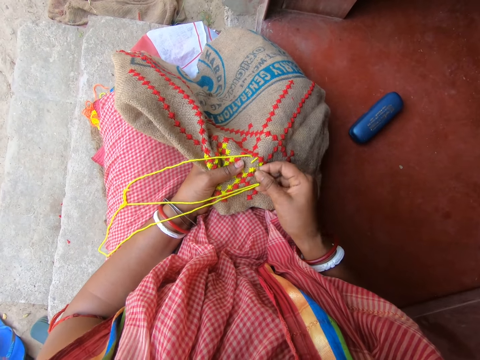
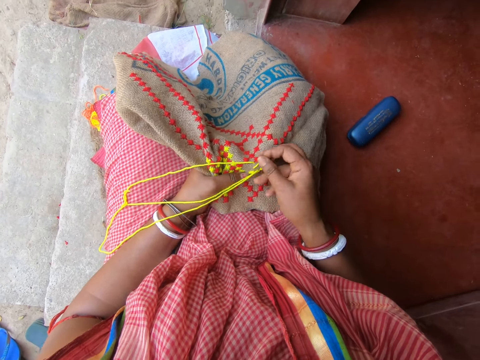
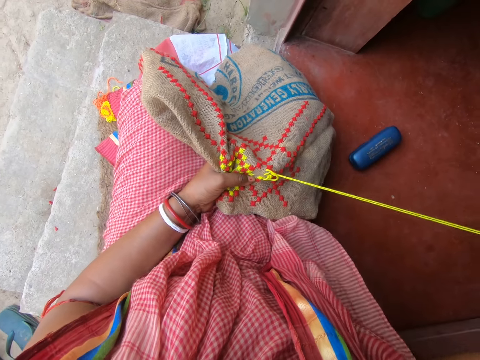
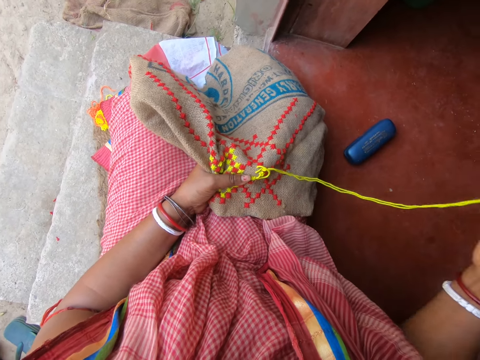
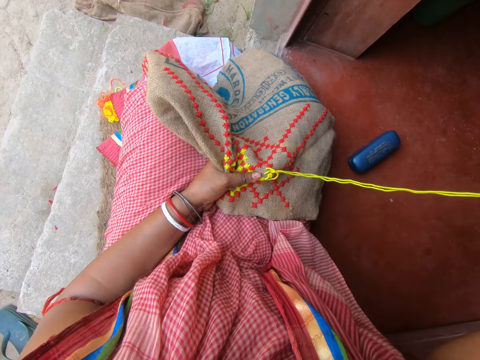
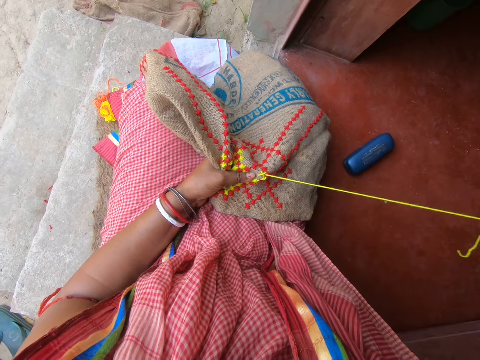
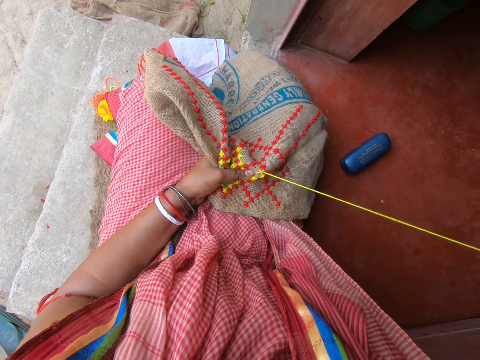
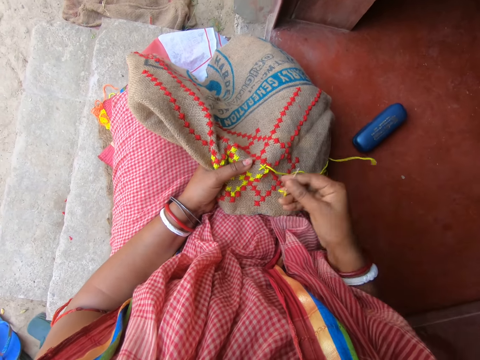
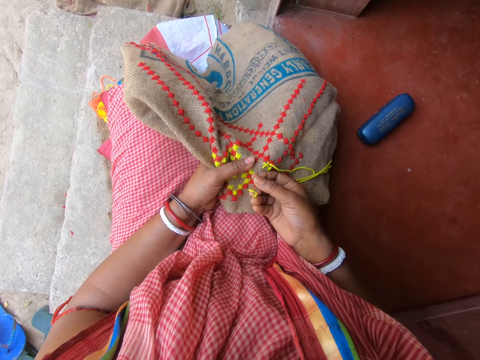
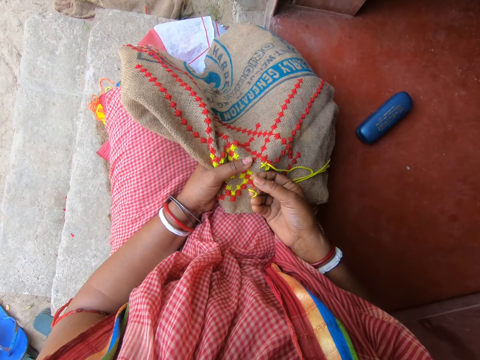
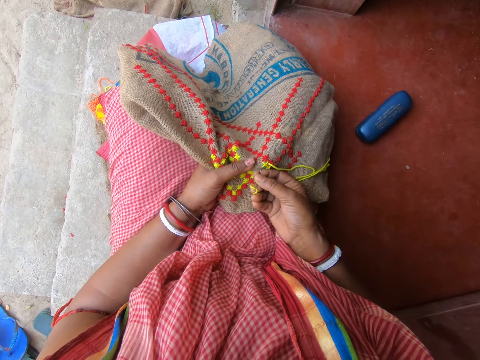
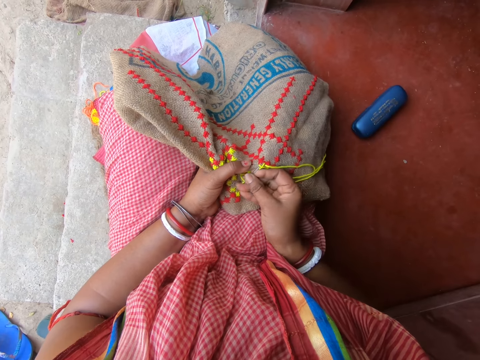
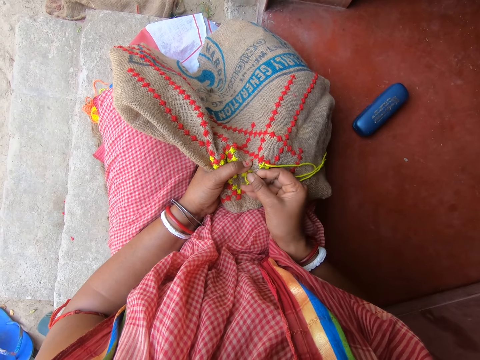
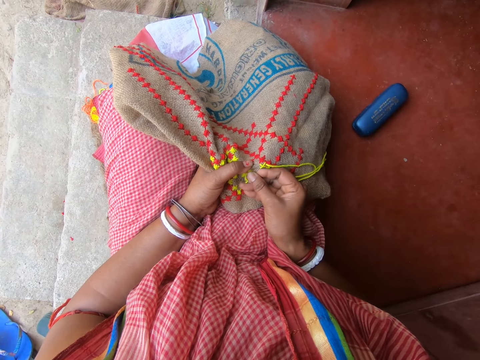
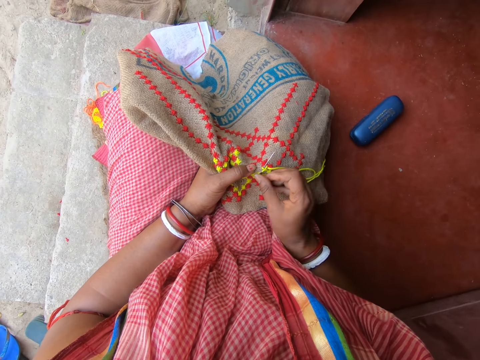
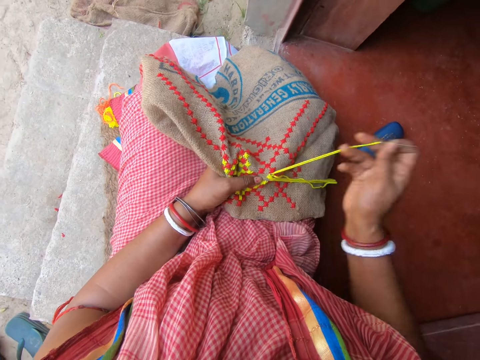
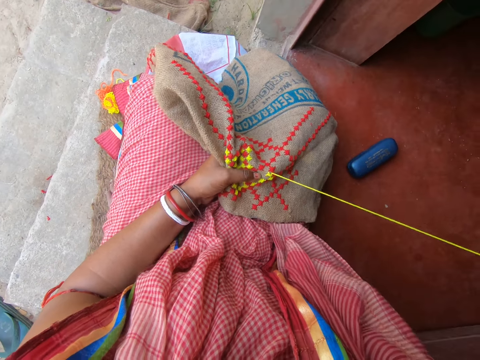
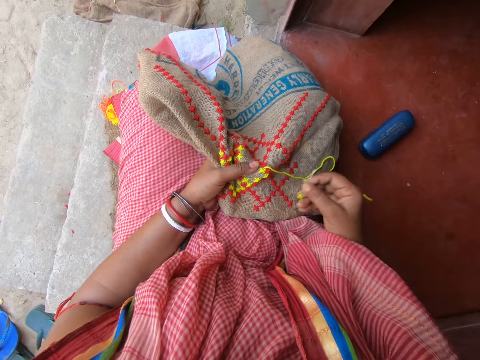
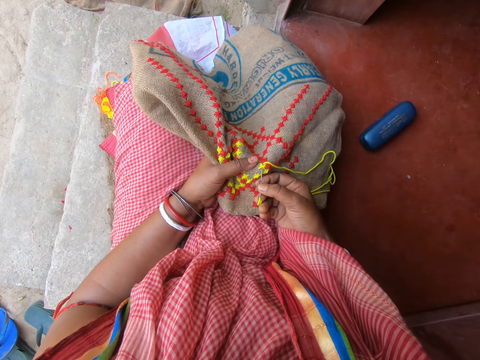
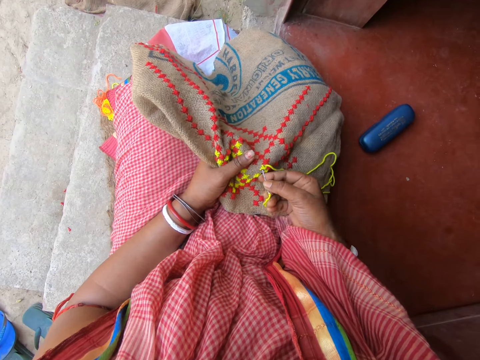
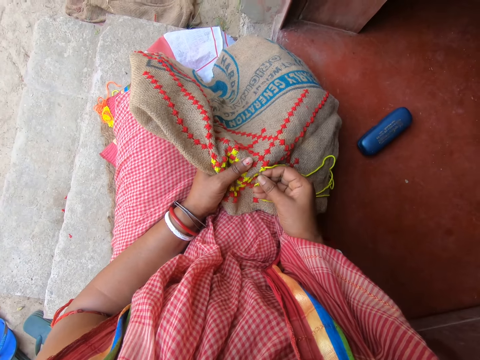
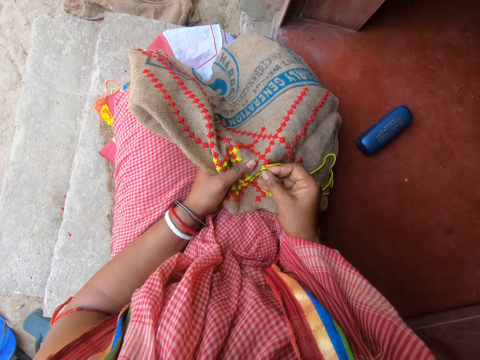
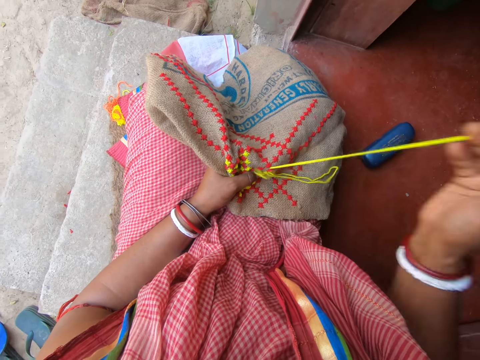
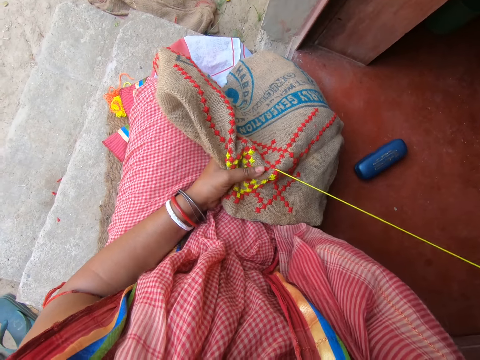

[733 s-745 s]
The camera wearer sews a mat with a needle. They sew the mat with a needle repeatedly.

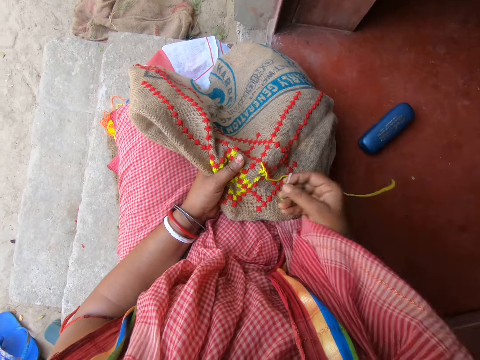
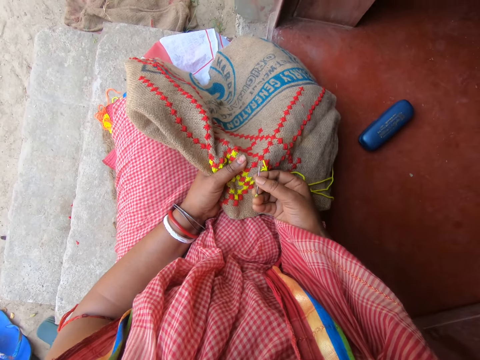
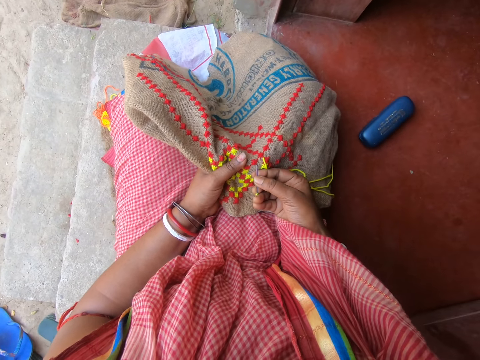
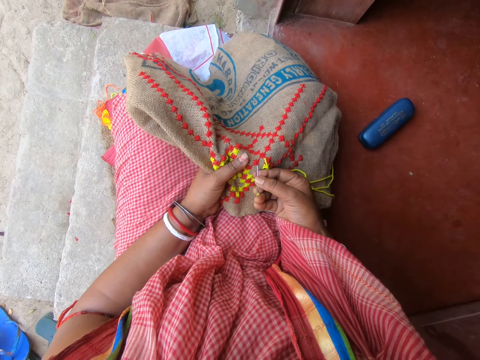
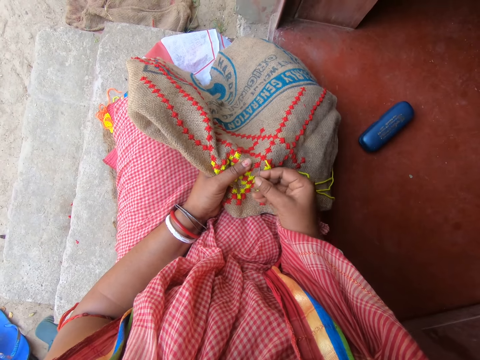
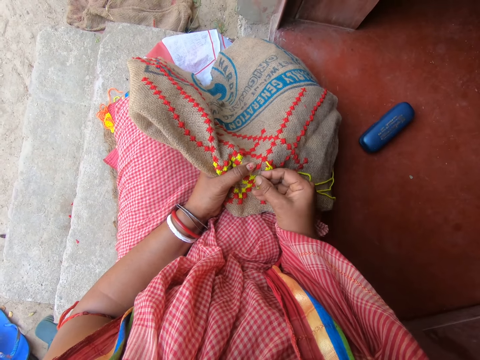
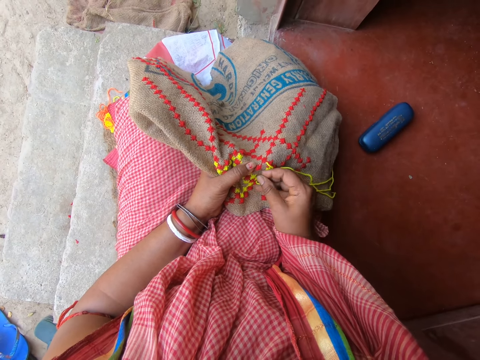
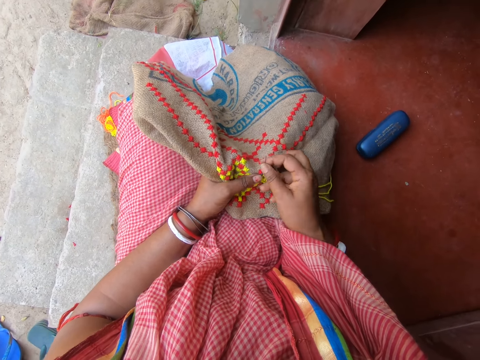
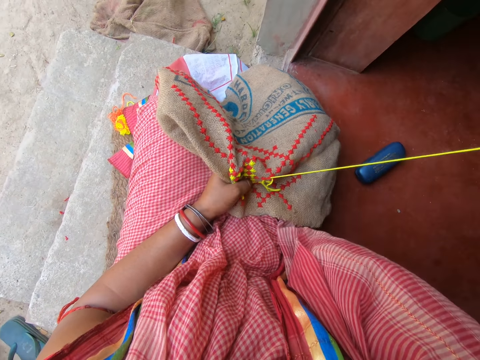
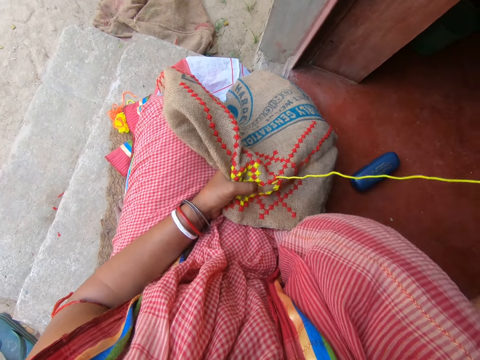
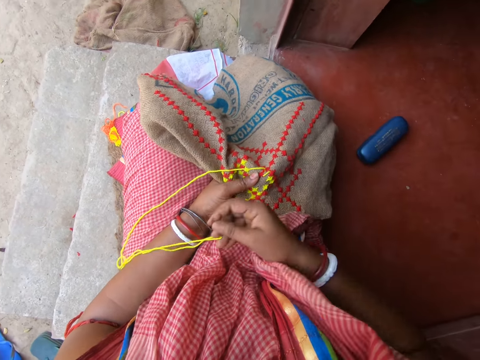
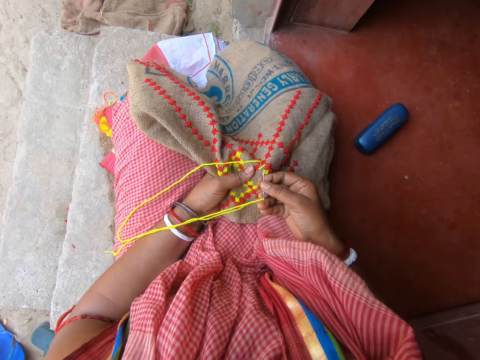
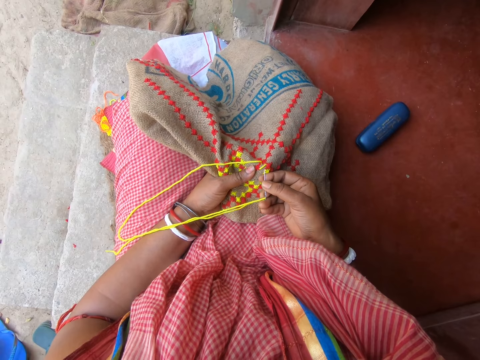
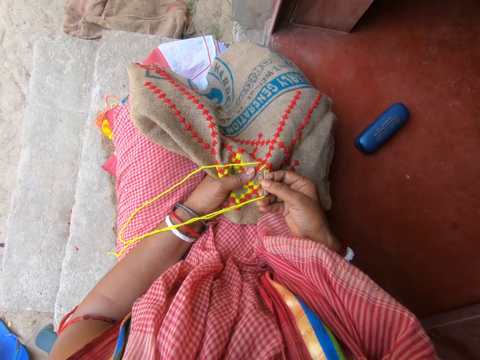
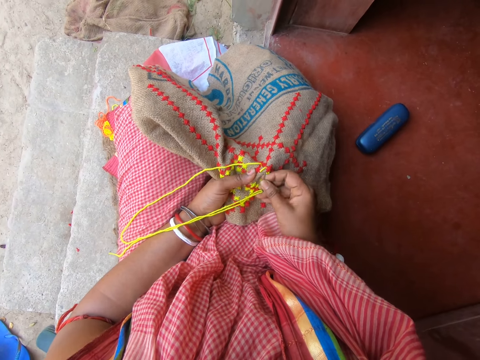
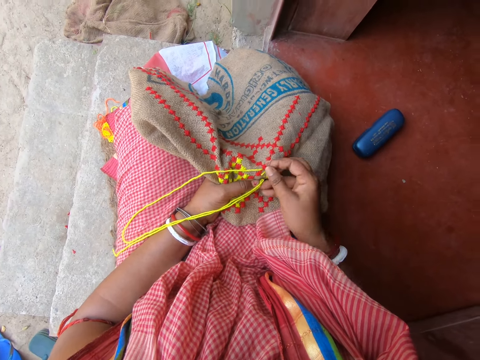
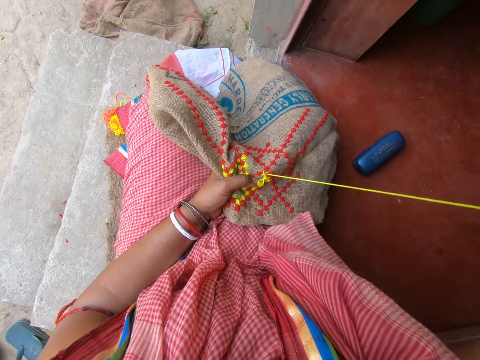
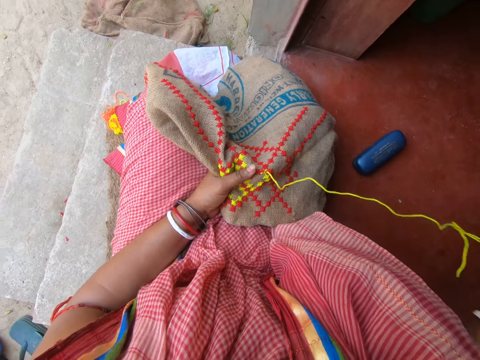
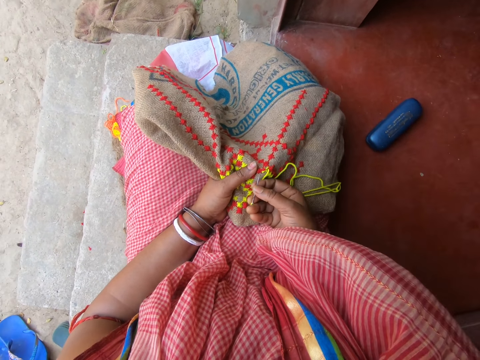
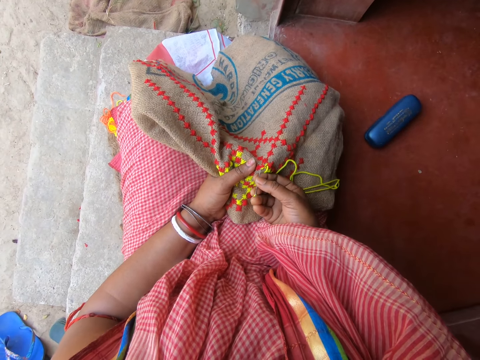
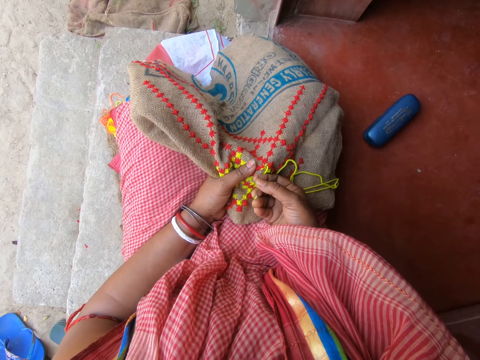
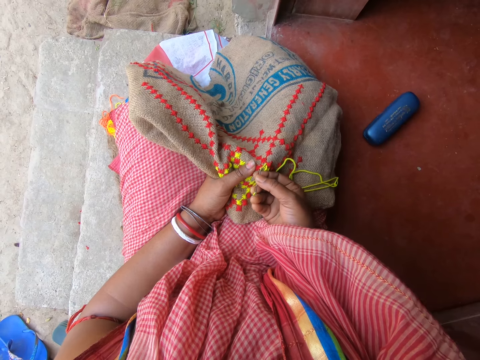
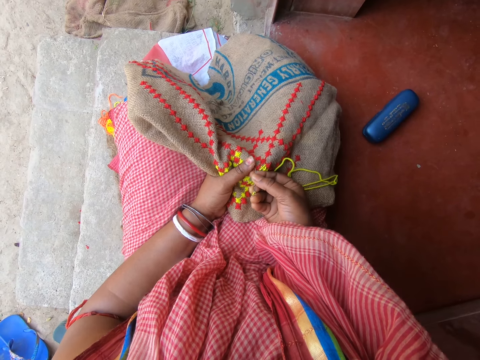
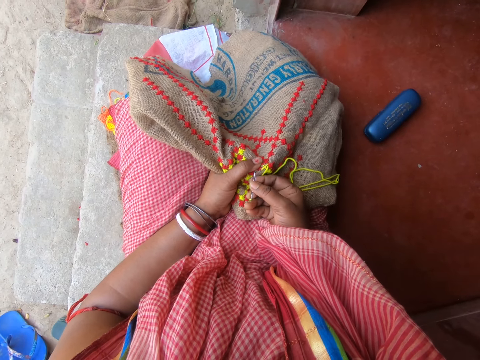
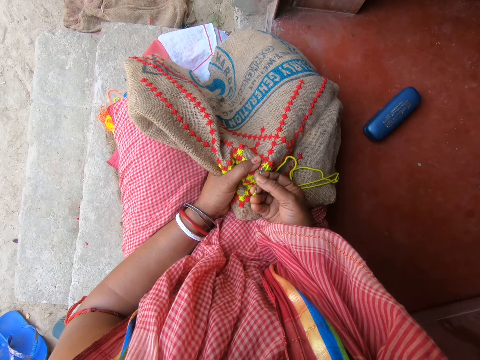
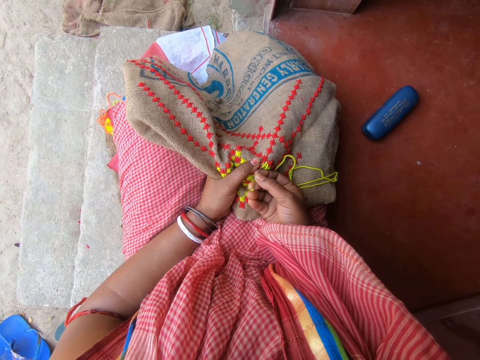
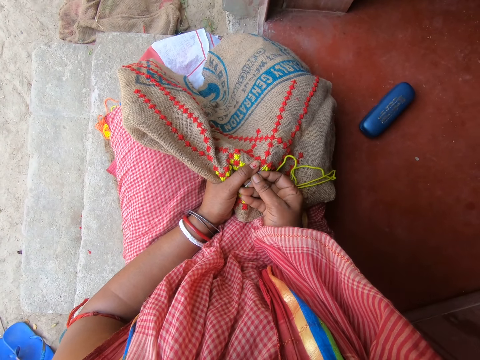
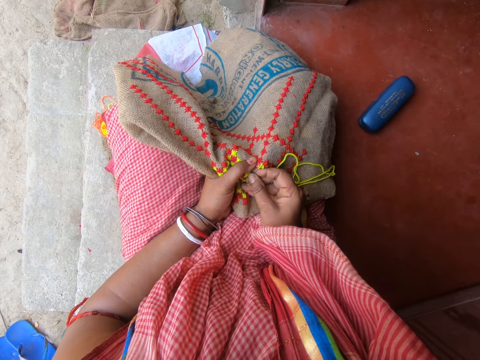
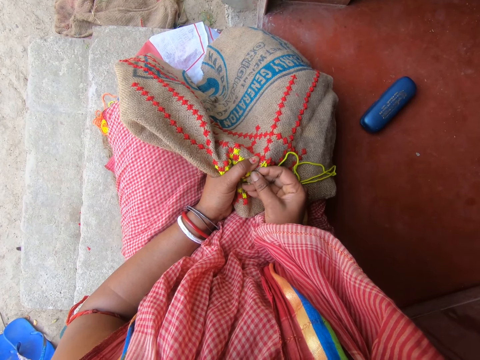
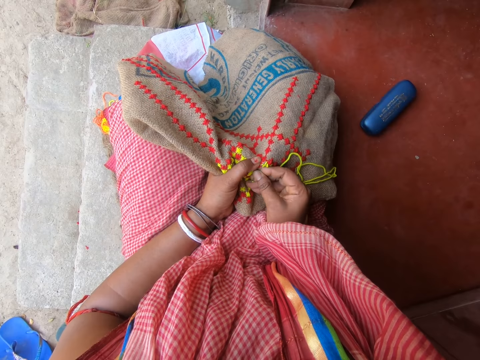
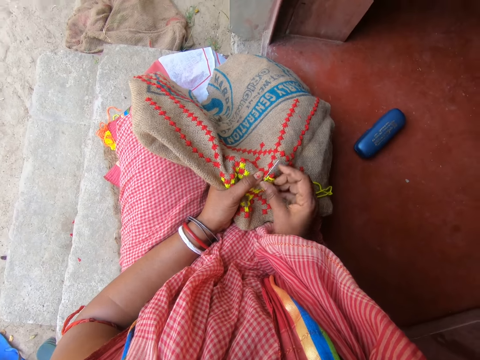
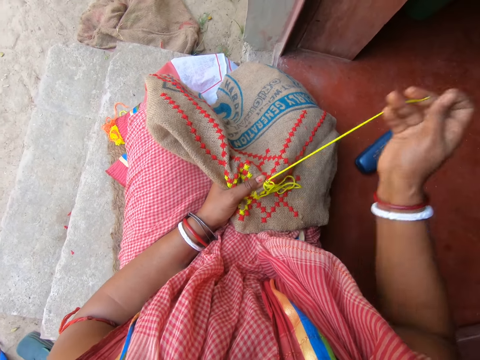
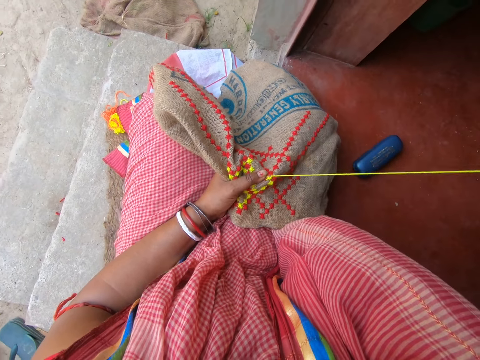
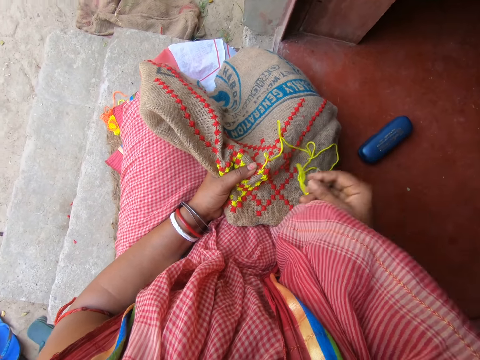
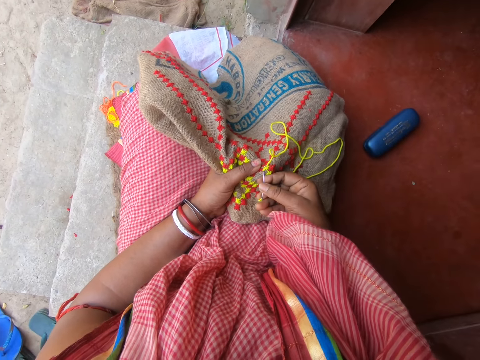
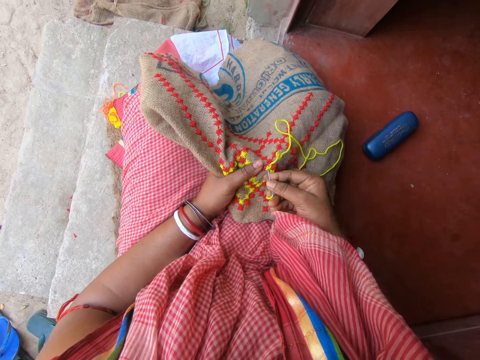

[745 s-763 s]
The camera wearer sews a mat with a needle. They talk with a person. They sew the mat with a needle. They sew the mat with a needle again. They talk with the person.
